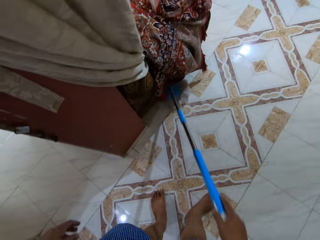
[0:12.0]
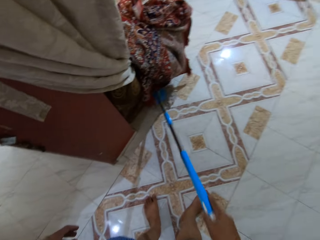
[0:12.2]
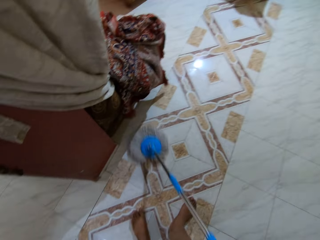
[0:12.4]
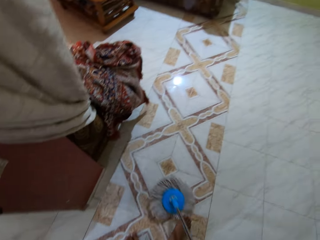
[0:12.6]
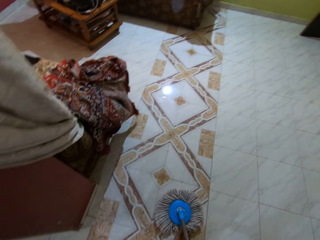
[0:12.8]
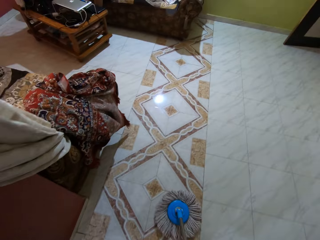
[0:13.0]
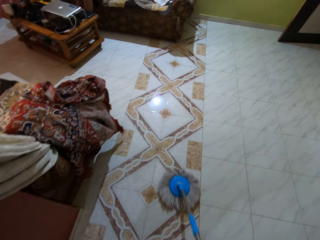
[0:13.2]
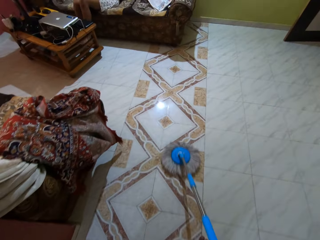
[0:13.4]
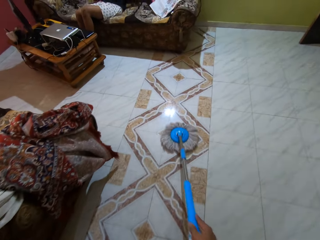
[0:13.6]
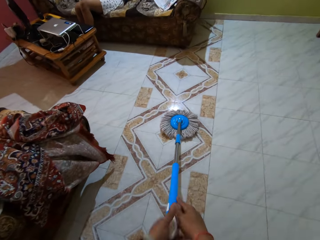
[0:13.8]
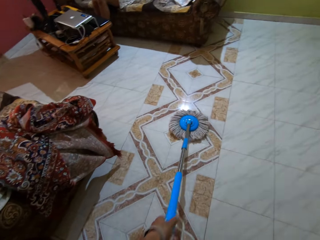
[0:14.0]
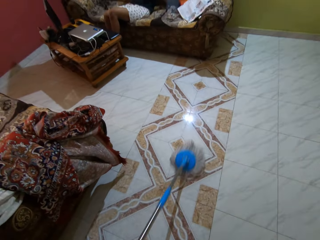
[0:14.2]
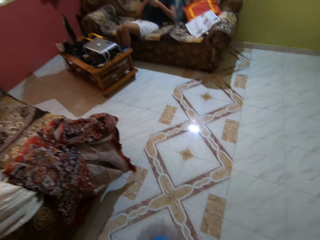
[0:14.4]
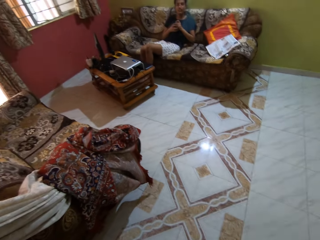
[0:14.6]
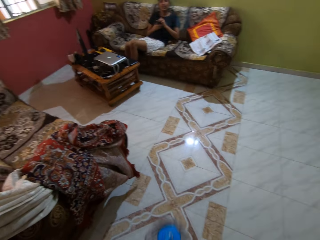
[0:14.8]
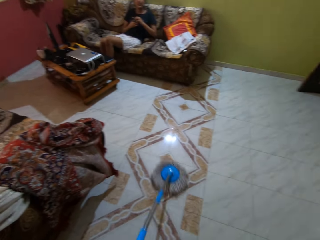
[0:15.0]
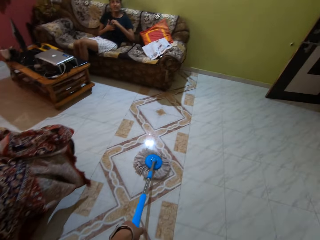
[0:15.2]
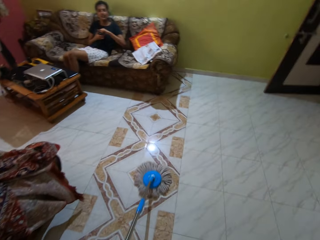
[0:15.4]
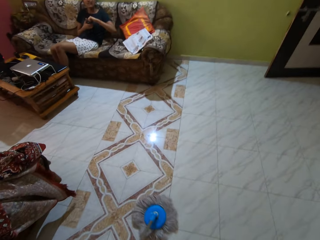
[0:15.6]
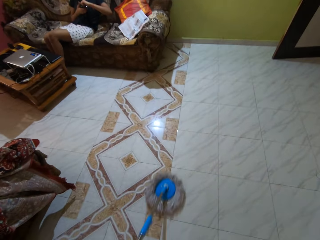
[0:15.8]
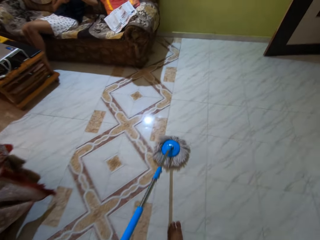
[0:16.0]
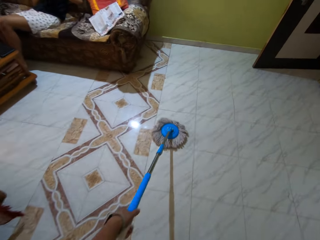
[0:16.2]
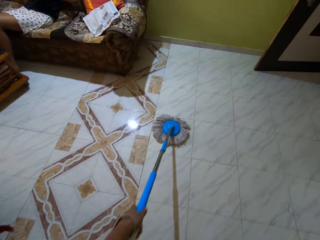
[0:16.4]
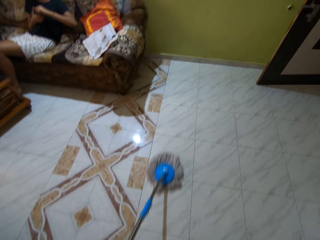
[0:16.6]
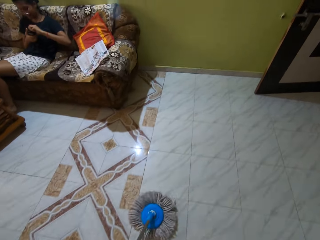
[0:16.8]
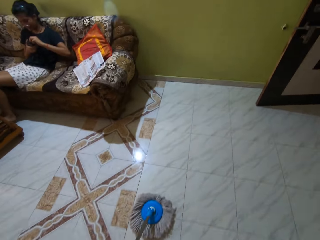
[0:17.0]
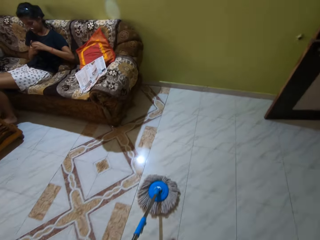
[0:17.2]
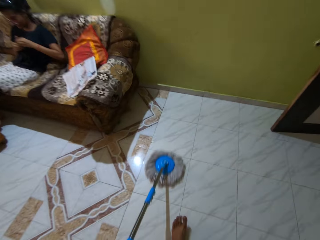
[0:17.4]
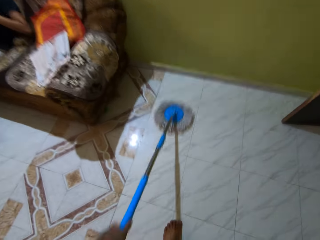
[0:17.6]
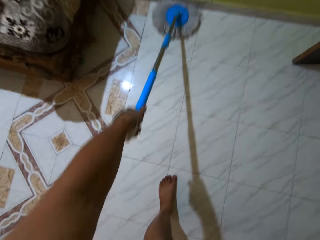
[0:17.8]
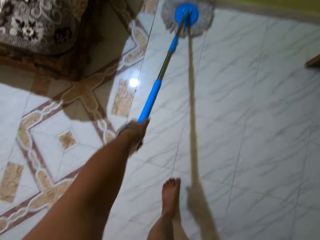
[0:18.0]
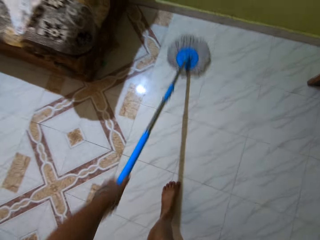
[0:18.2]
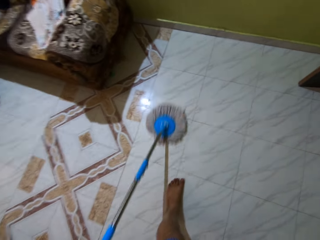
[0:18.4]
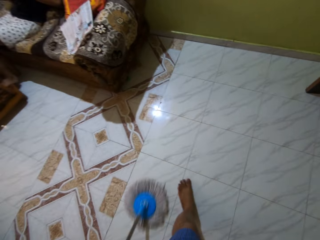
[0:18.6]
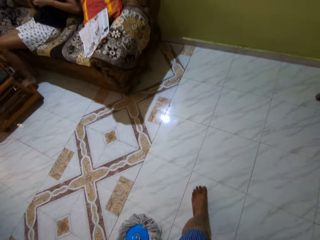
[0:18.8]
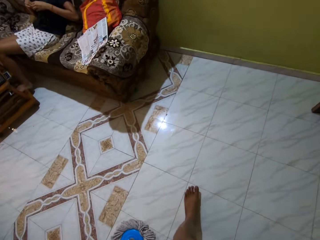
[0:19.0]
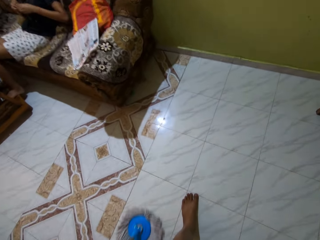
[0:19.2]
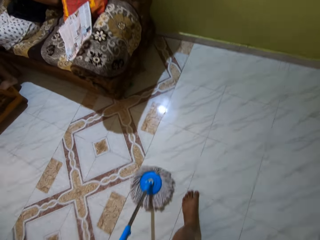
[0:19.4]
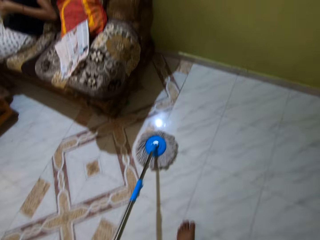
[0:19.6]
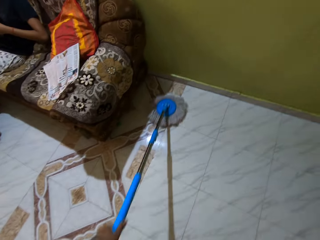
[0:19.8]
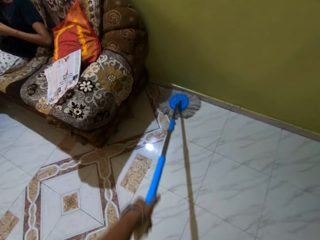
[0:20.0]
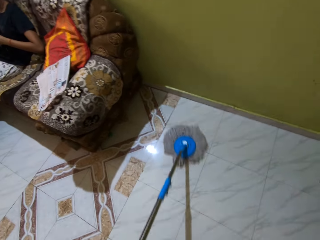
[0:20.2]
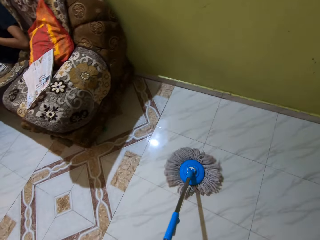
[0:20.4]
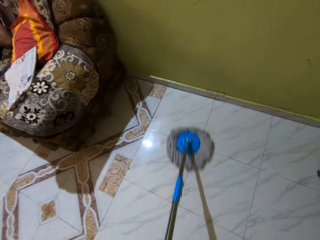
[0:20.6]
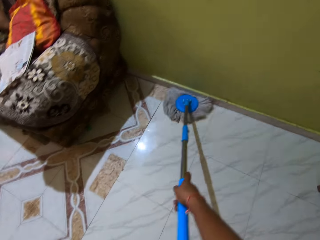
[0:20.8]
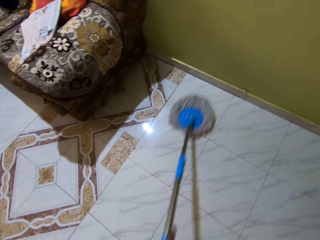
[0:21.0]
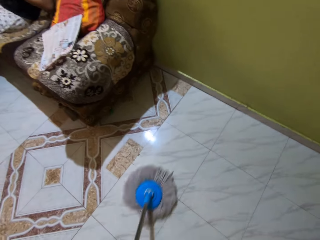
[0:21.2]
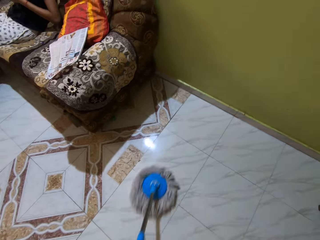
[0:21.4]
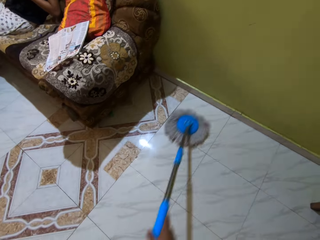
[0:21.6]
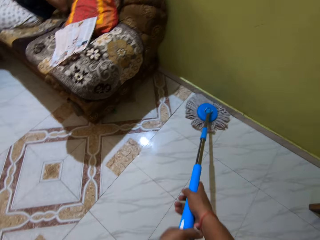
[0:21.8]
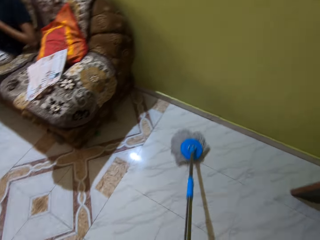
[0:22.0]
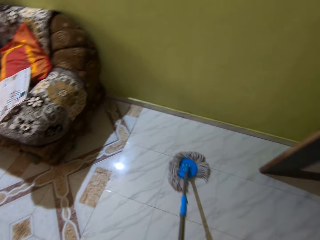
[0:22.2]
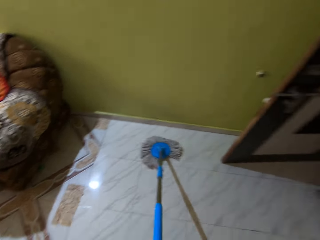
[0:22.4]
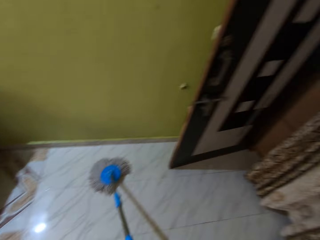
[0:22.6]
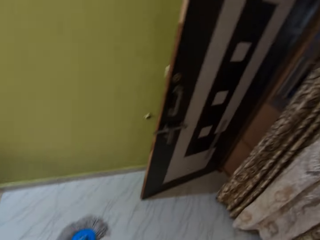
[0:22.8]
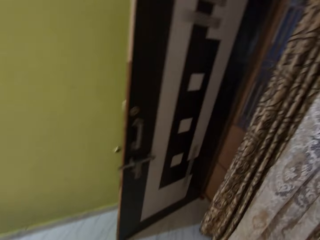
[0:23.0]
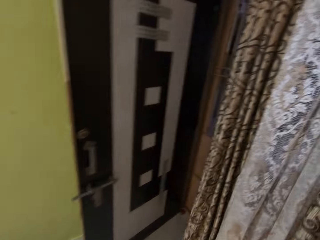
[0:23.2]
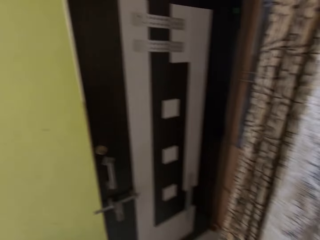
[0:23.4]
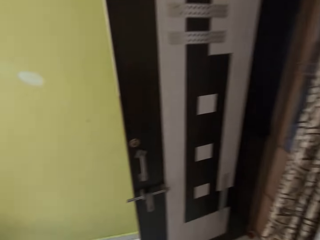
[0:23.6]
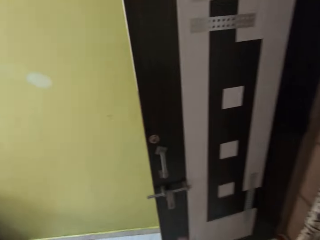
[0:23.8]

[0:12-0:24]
The woman interacts with the camera wearer. The camera wearer cleans the floor with the mop stick in his left hand. He cleans the floor with the mop stick in his hands.

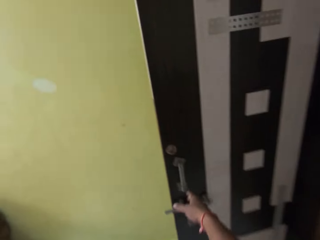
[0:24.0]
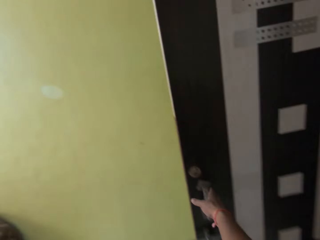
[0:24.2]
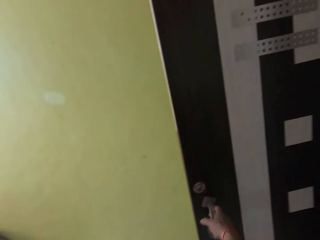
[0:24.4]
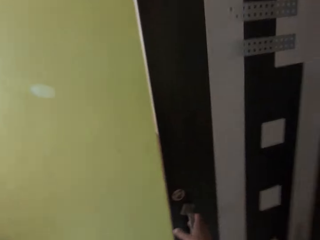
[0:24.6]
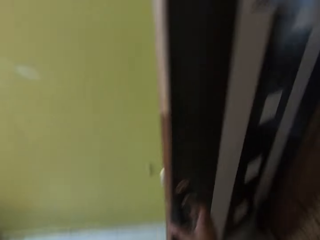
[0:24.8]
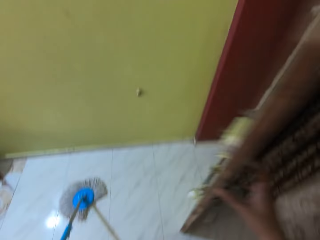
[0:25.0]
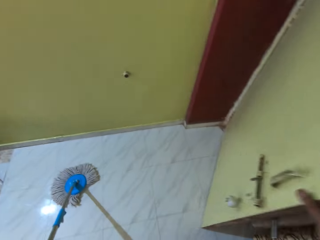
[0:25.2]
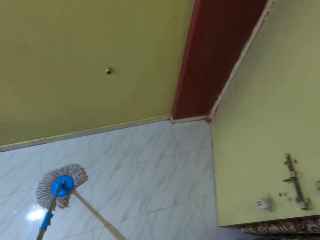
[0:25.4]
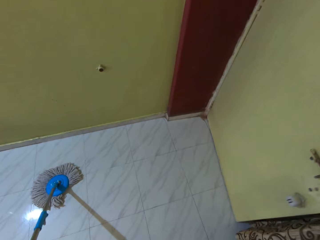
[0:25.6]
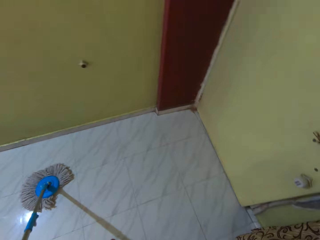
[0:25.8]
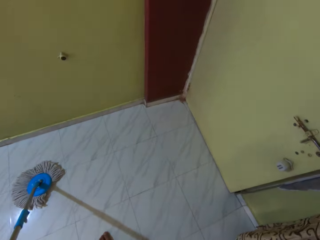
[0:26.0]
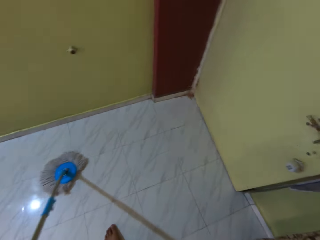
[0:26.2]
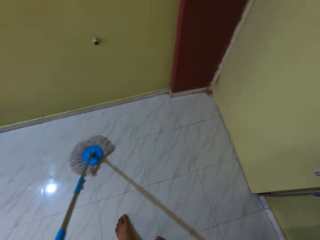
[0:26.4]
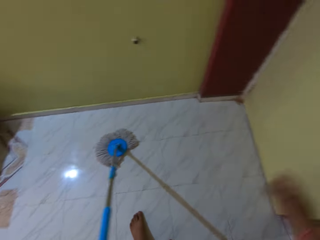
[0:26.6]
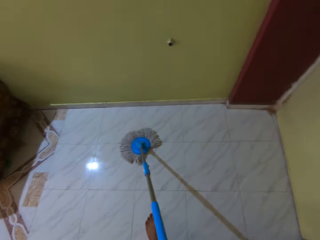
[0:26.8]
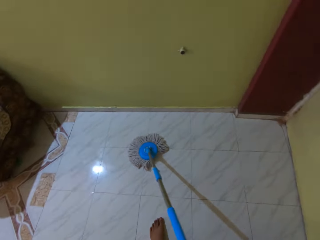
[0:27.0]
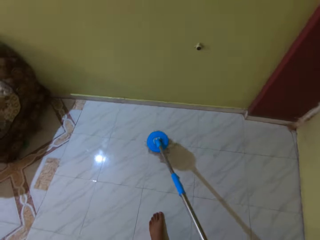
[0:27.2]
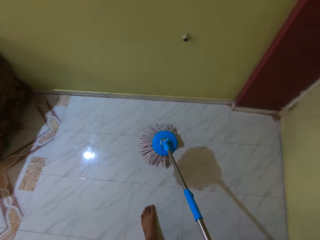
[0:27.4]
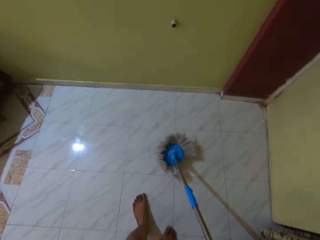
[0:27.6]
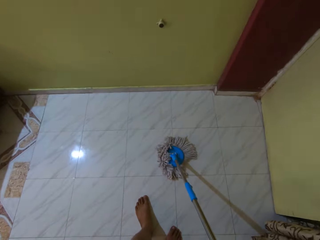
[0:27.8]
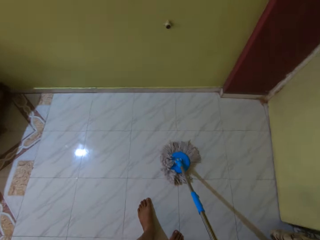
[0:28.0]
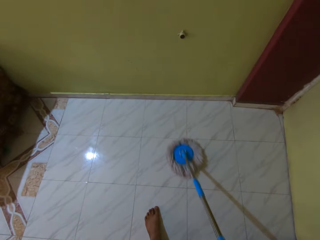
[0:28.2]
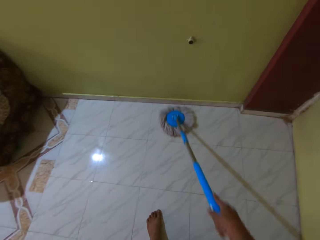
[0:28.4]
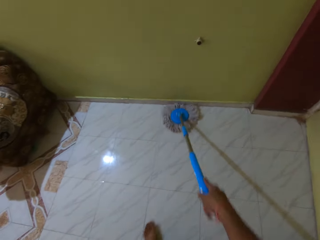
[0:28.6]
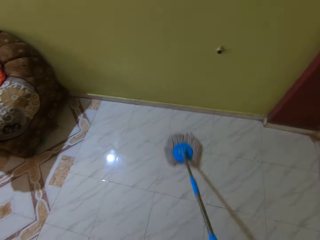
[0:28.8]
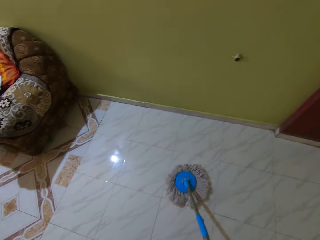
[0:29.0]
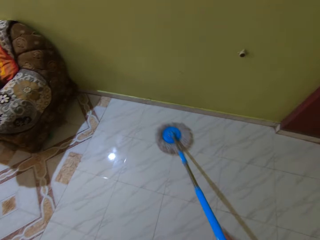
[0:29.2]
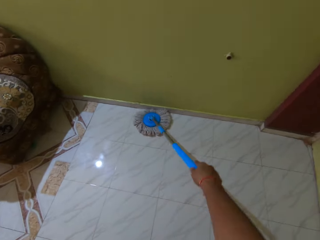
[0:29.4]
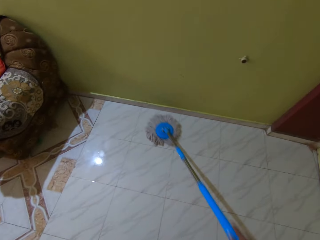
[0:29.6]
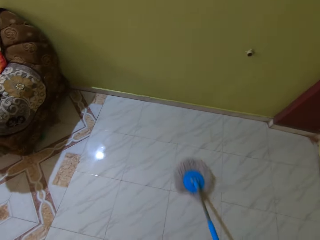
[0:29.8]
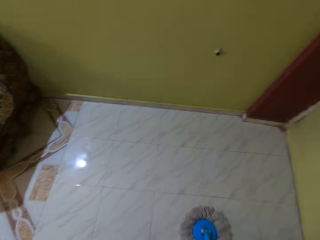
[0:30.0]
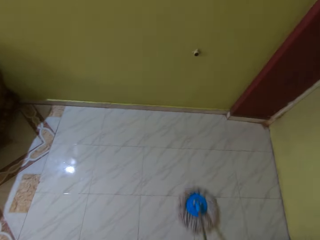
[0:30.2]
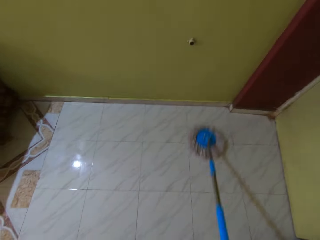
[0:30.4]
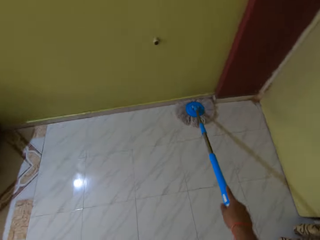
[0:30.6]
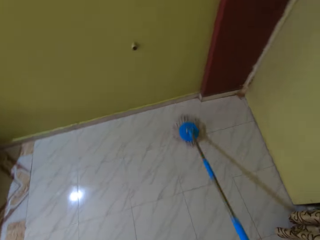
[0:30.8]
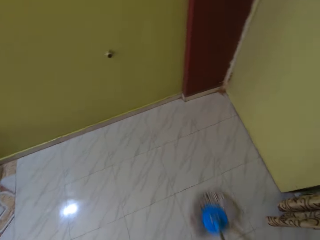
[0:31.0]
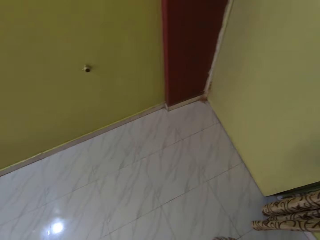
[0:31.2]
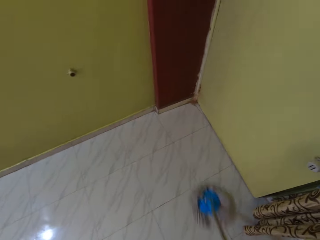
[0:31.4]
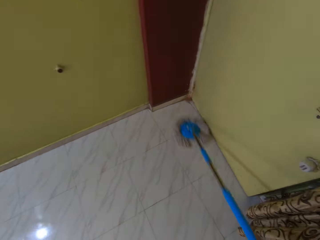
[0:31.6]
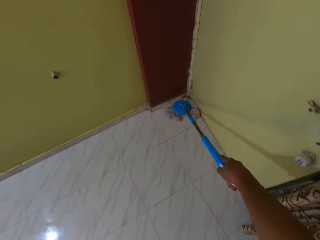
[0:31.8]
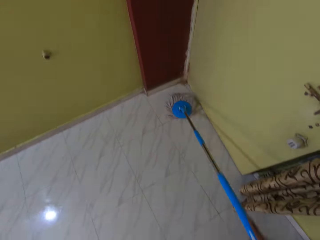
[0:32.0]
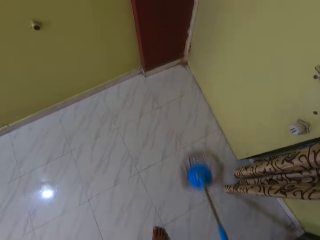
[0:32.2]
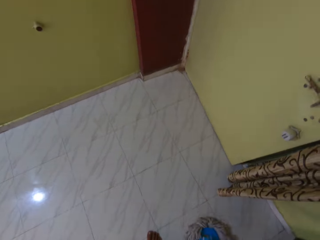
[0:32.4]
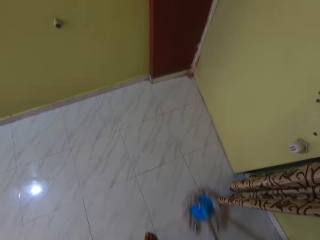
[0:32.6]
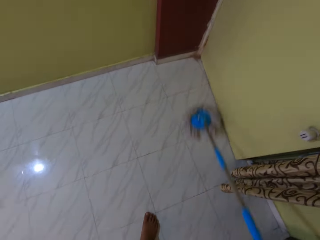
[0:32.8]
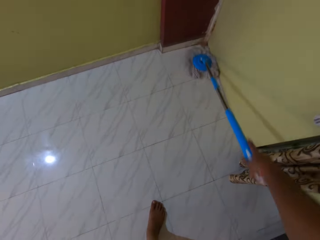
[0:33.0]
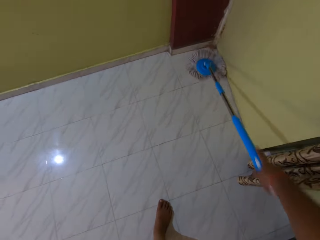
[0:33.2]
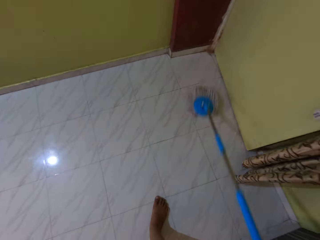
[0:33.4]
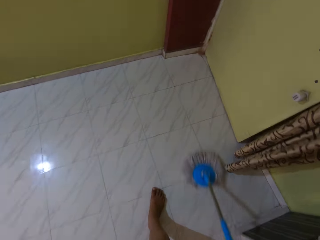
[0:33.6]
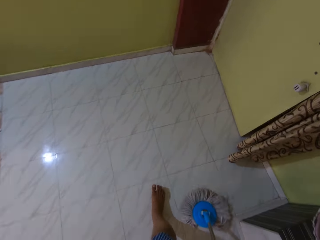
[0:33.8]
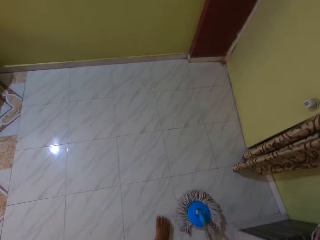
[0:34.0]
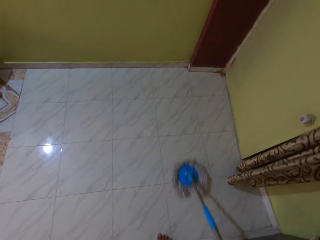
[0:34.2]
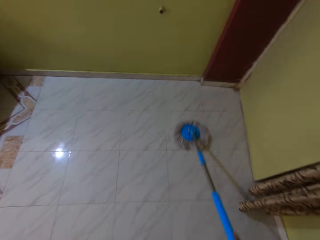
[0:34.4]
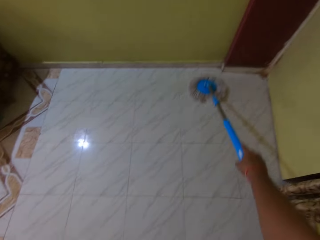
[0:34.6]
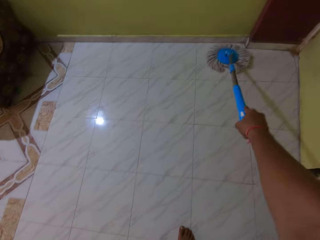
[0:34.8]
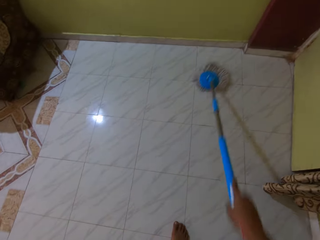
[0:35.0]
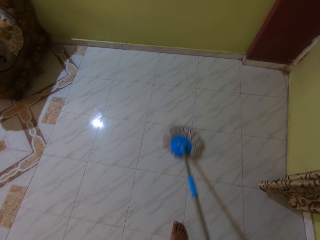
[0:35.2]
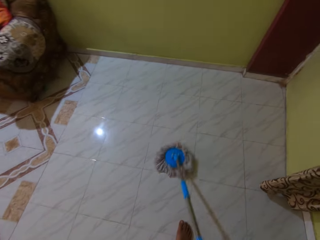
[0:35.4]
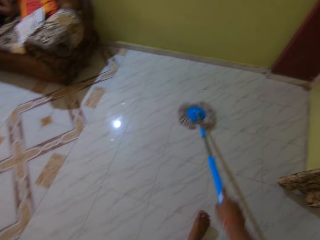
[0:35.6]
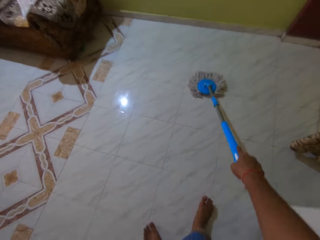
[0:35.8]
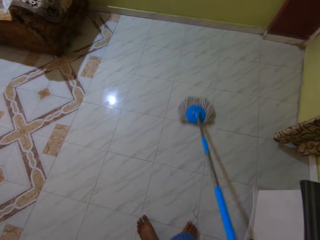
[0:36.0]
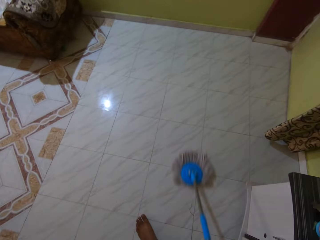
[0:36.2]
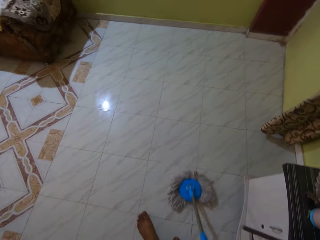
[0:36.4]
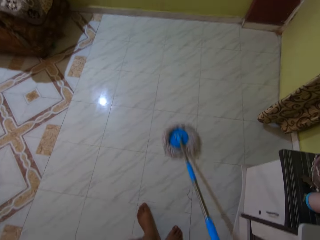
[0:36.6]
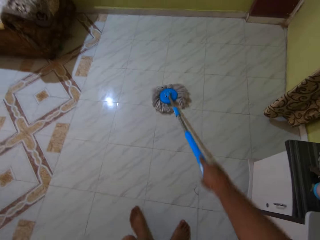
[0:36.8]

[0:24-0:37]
The camera wearer closes a door with his right hand. He cleans the floor with the mop stick in his right hand.
